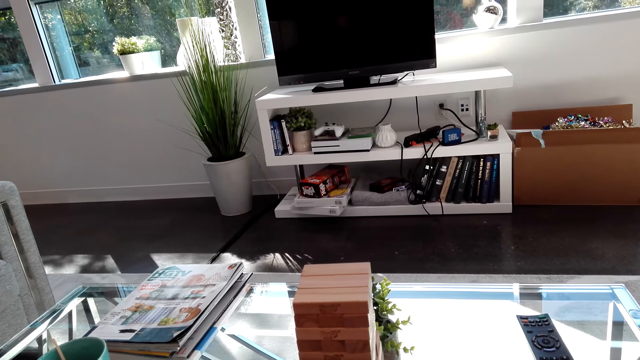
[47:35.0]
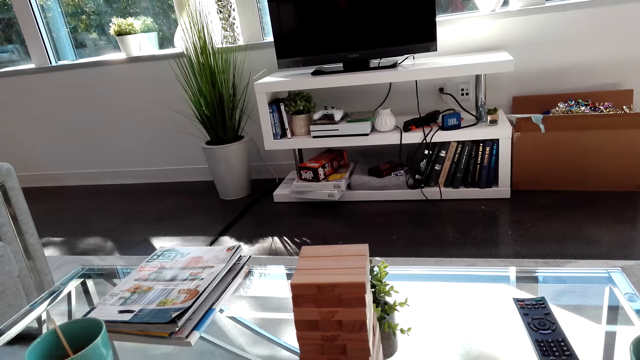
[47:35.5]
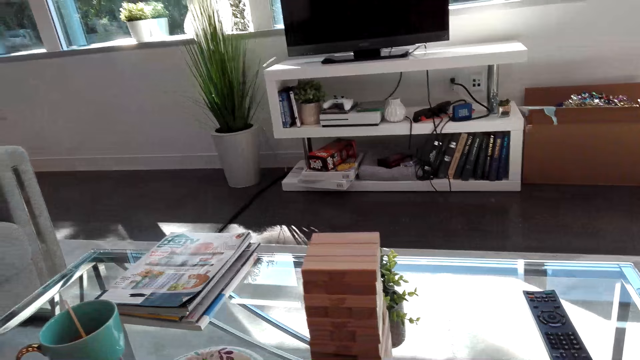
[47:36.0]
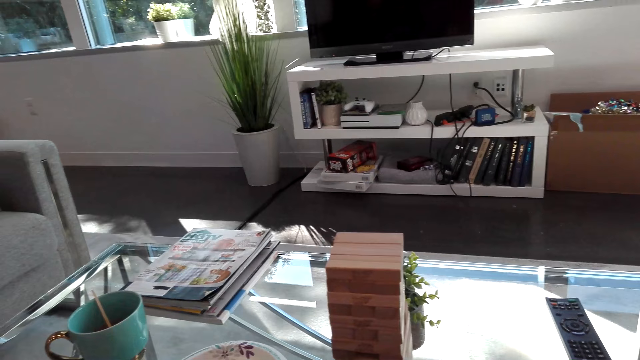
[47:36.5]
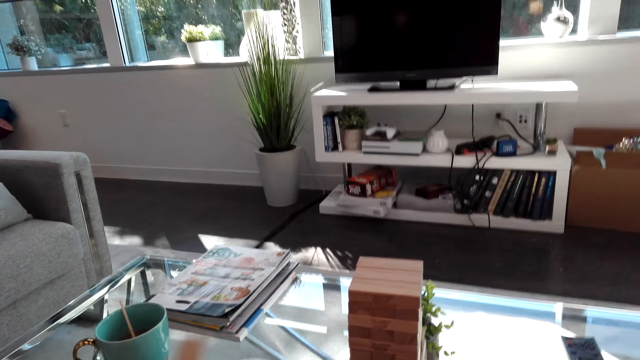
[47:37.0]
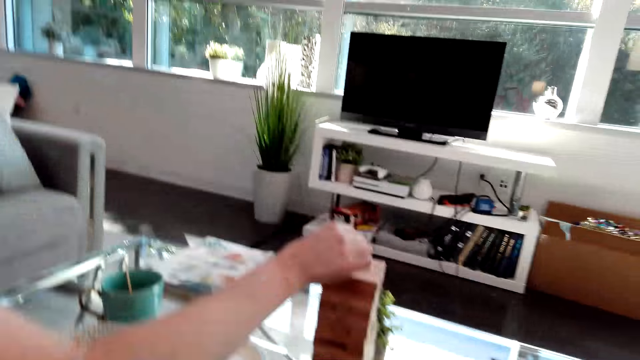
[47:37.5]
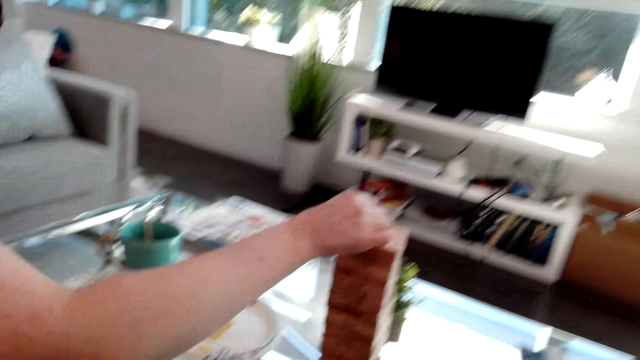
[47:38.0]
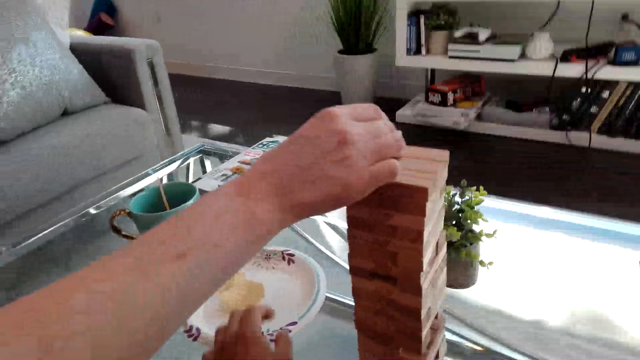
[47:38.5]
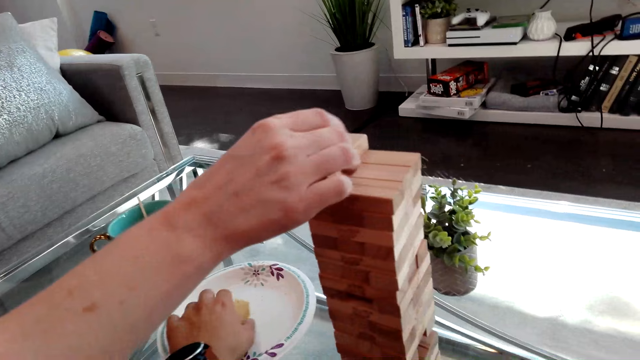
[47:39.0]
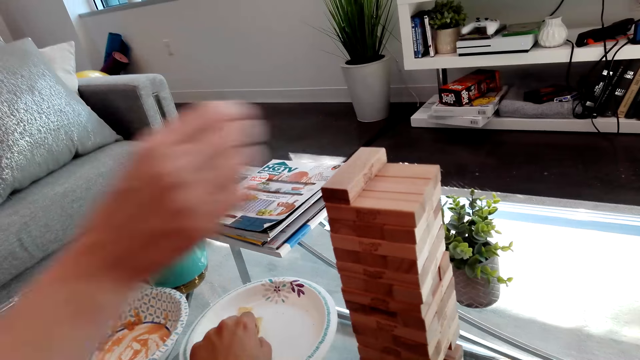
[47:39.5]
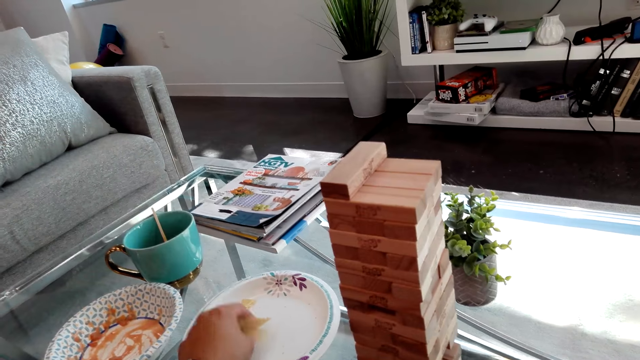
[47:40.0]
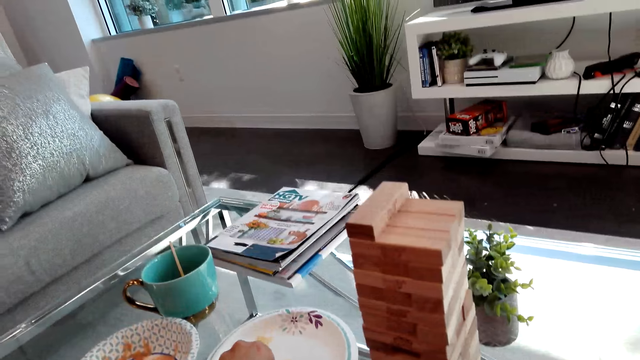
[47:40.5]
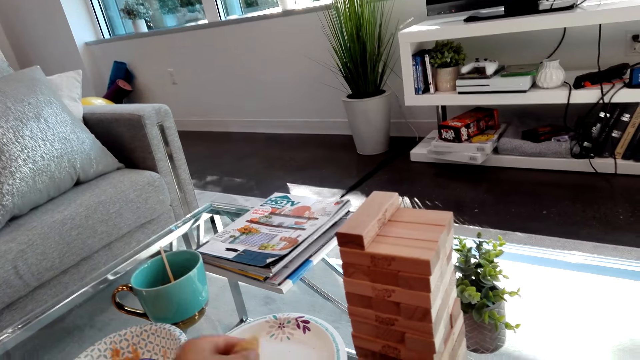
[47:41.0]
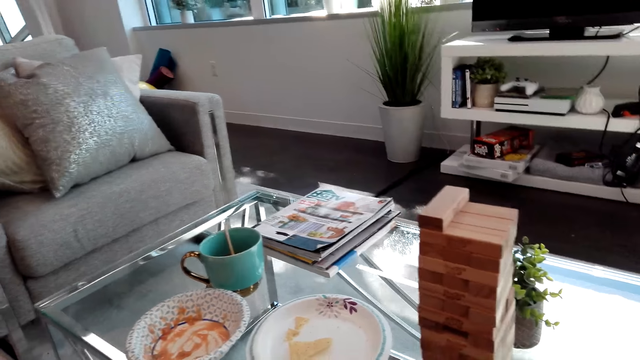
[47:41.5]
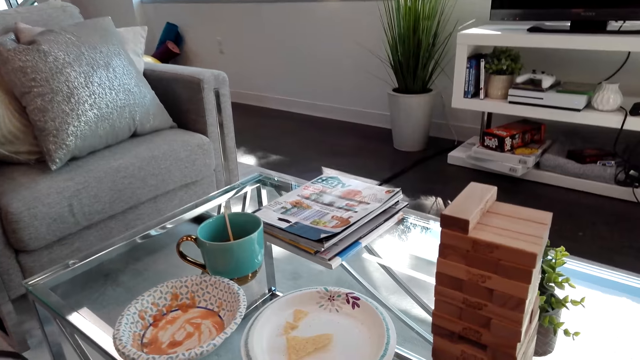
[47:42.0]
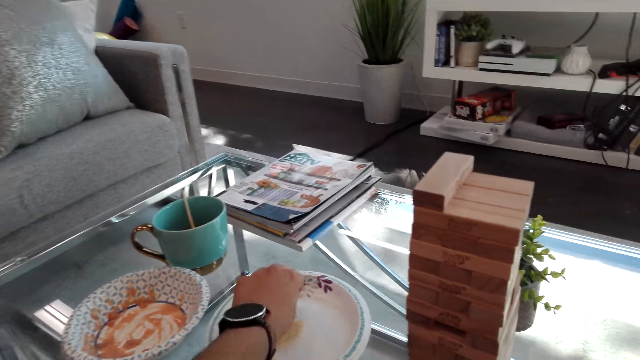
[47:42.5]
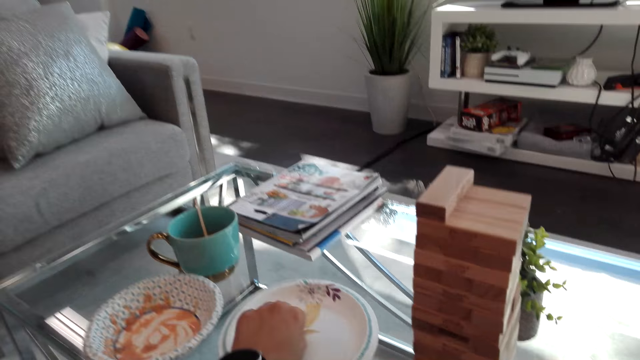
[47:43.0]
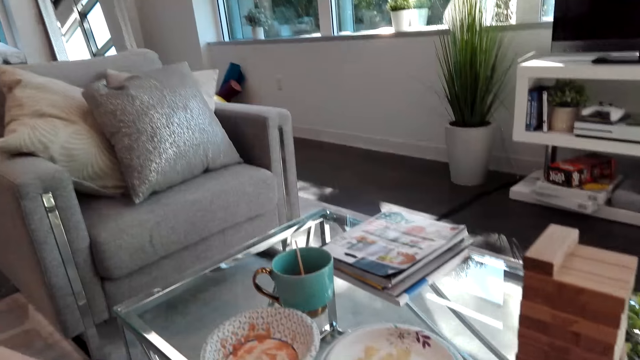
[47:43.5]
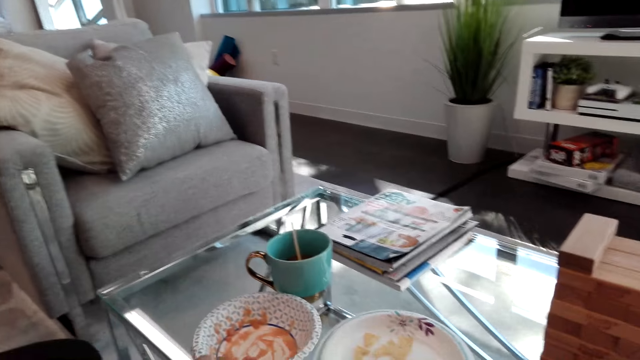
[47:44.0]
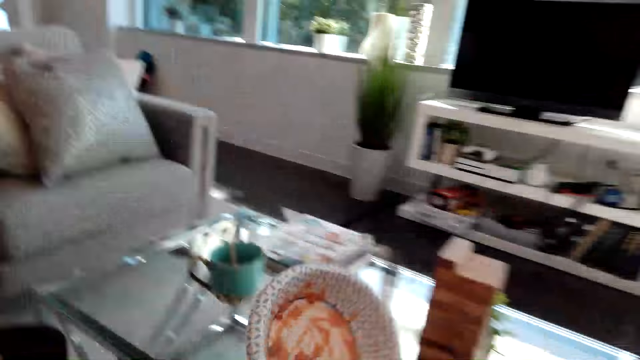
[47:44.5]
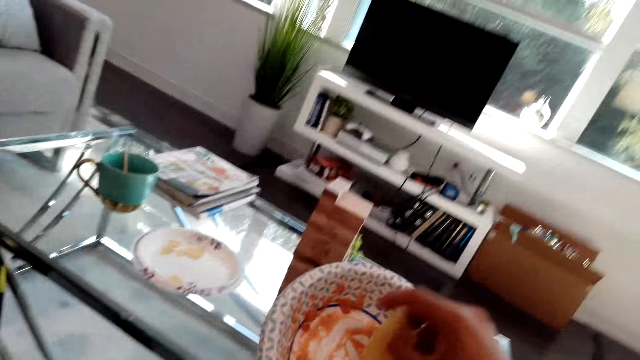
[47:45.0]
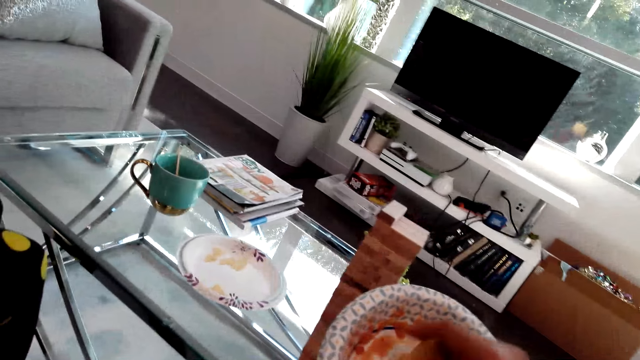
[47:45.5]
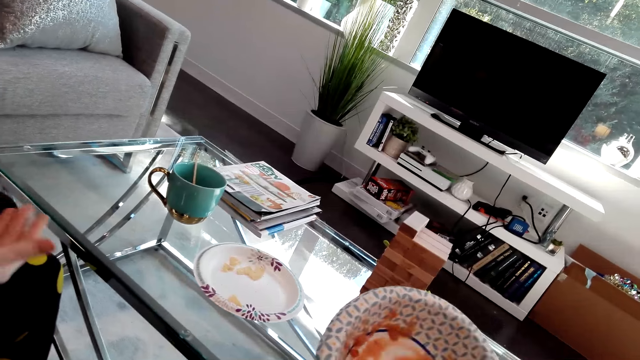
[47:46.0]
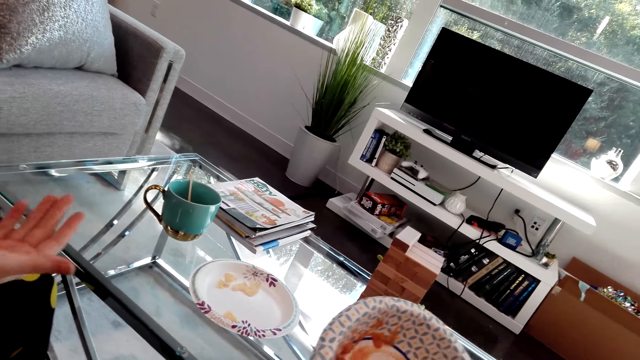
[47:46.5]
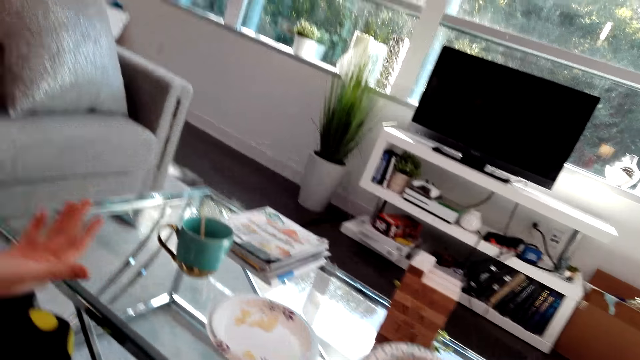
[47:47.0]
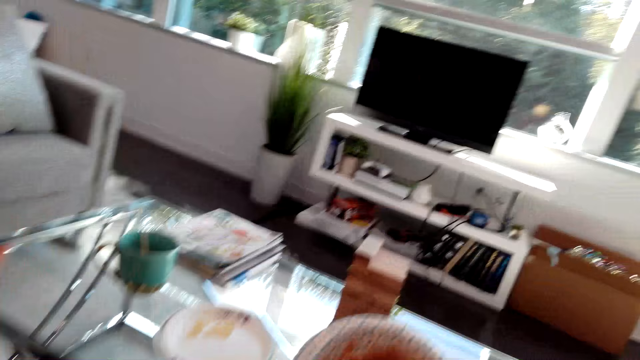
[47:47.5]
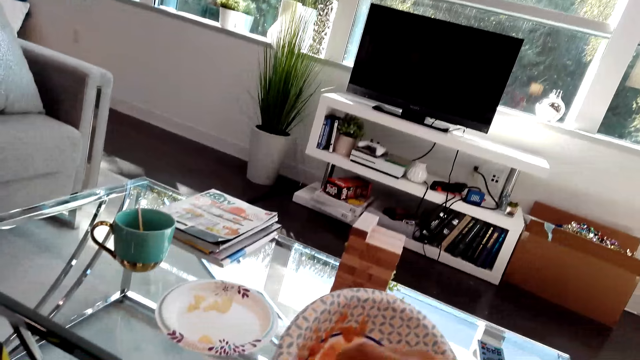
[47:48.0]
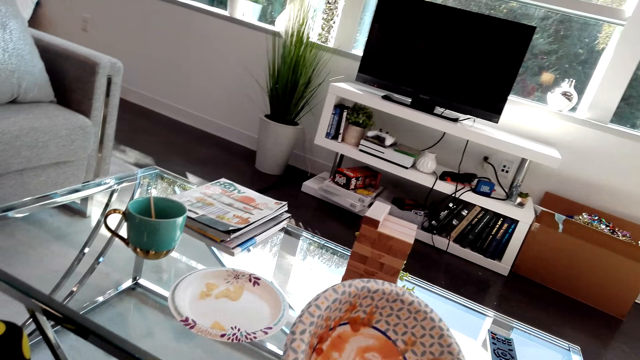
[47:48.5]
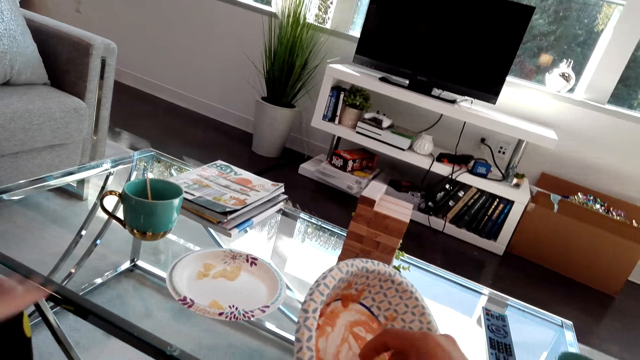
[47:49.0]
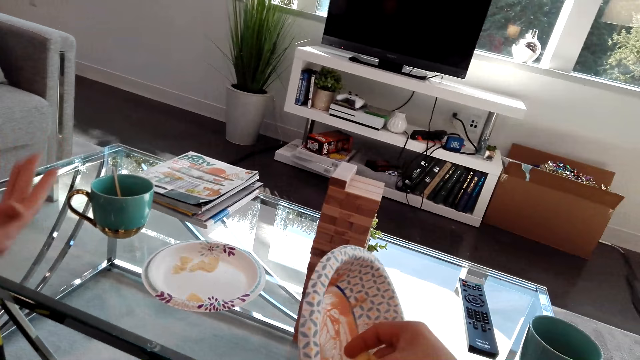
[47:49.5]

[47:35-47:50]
A woman puts the piece of puzzle on the puzzles and plays the jenga game. The camera wearer picks up something. They pick up a crisp. They look at the plate. They pick up the plate. They scoop something from the plate. They dip the crisp in the sauce.

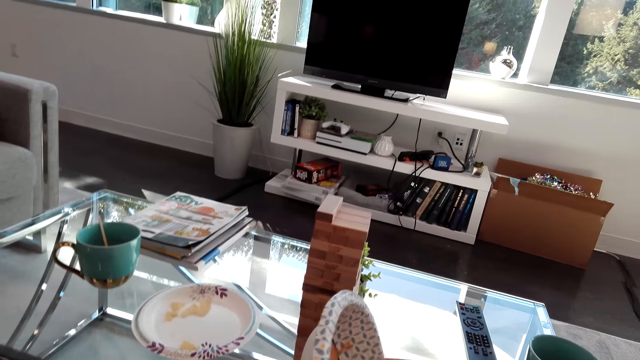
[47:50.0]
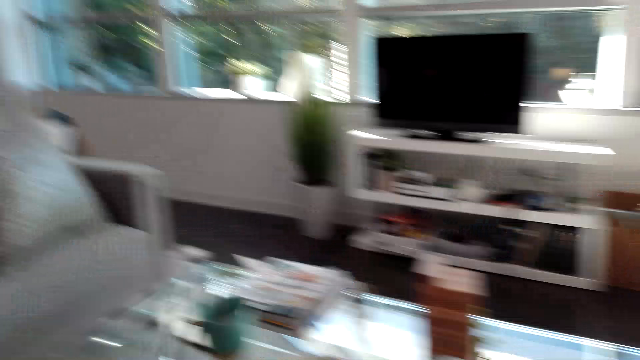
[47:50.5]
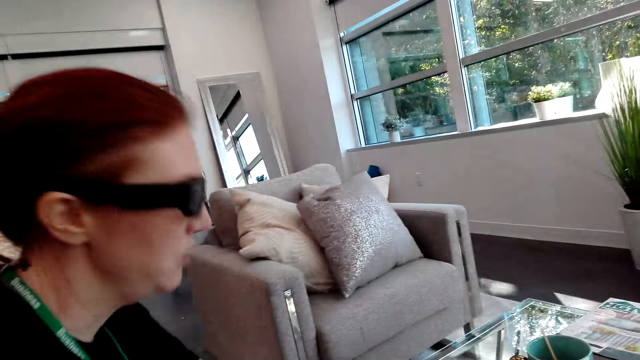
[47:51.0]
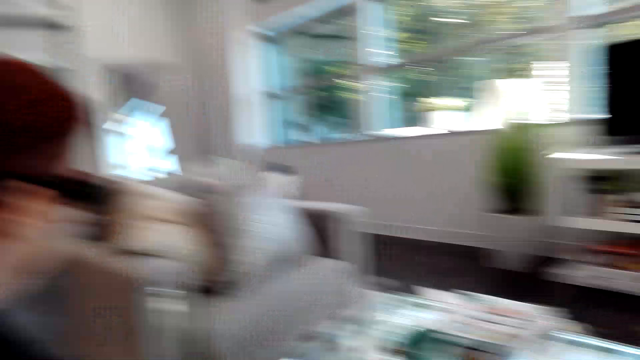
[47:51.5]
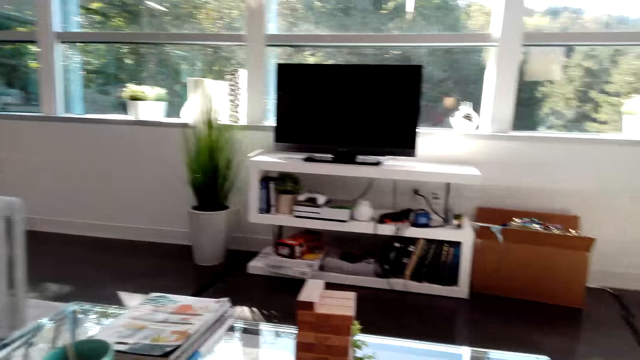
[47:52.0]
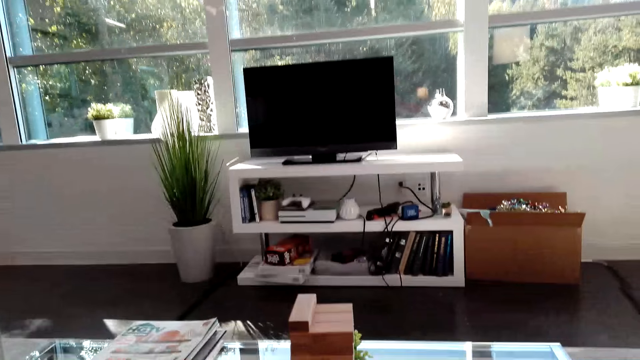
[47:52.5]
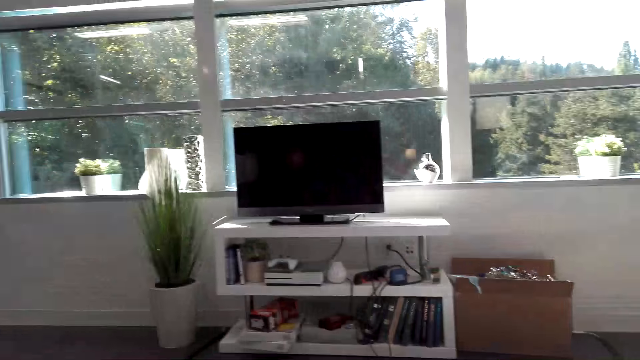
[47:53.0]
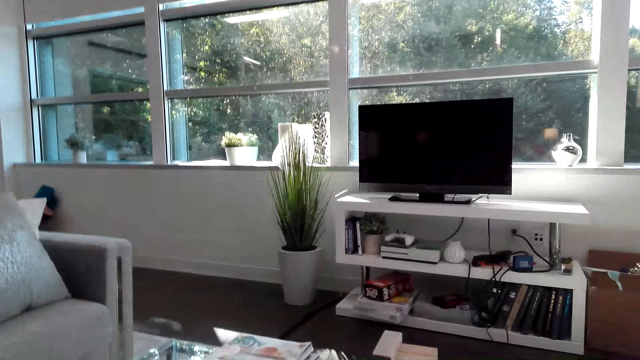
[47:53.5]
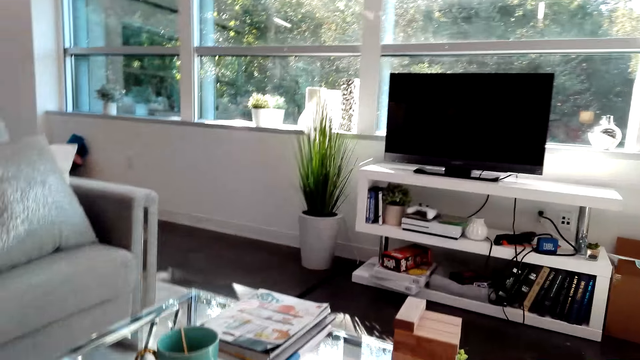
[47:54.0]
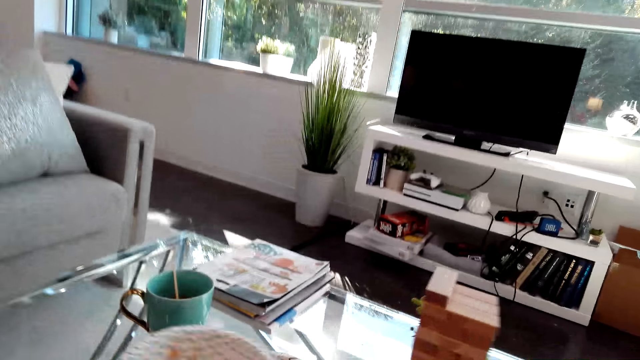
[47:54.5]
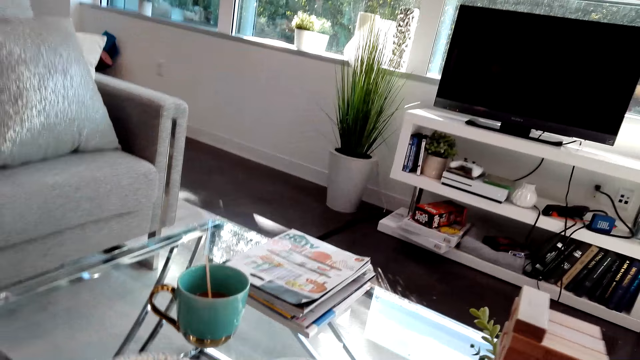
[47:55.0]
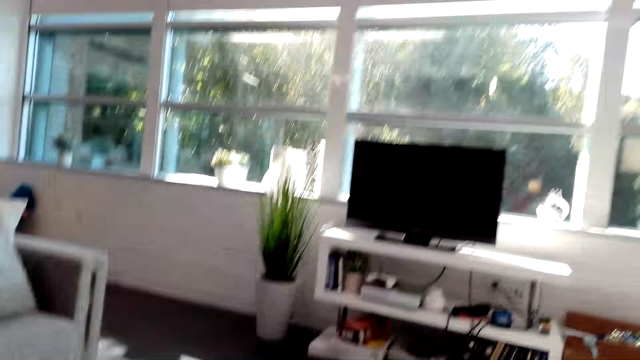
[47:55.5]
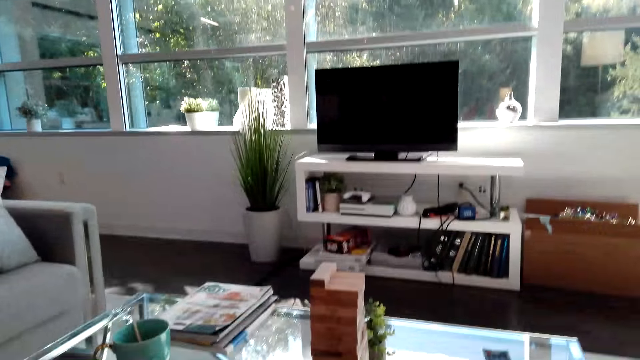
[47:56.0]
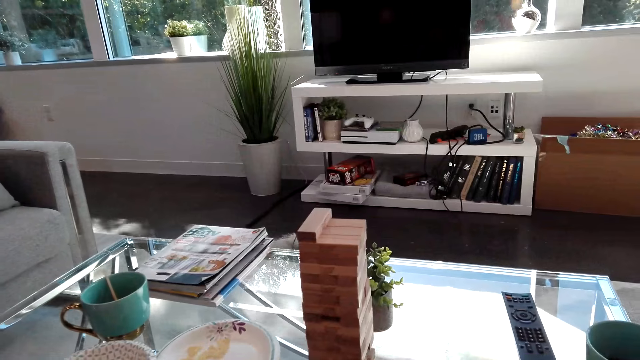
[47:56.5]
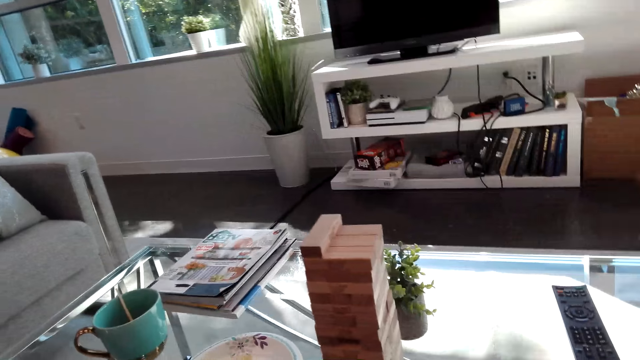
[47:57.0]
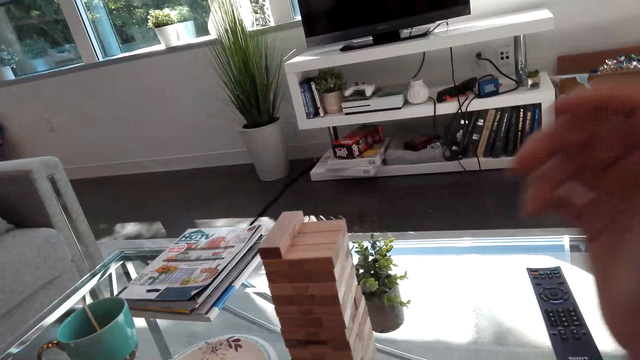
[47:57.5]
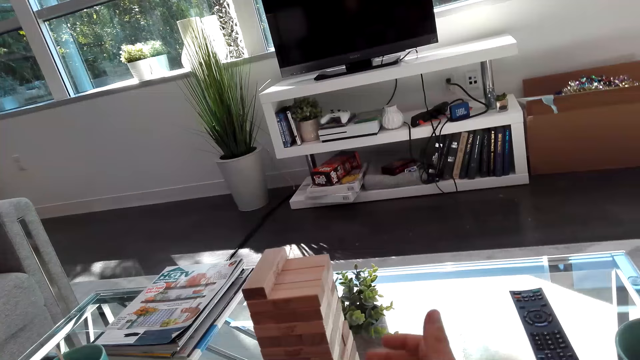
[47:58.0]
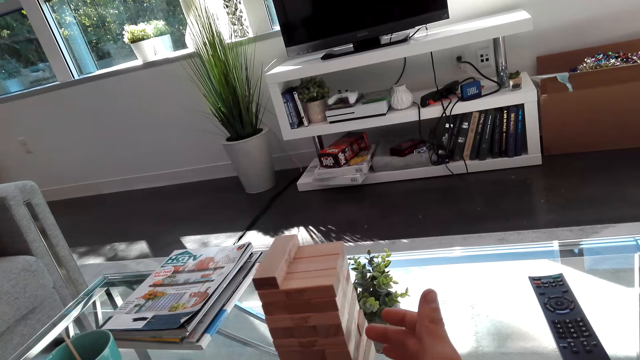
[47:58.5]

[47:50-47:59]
The camera wearer looks at someone. They look at the TV. They look at the jenga game.
